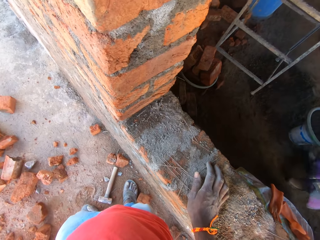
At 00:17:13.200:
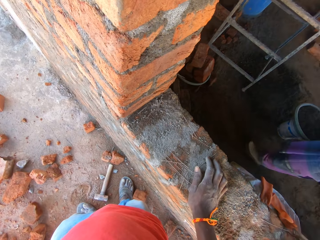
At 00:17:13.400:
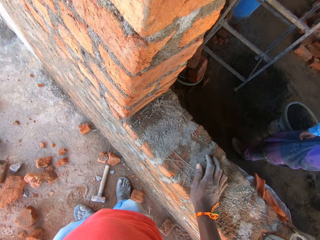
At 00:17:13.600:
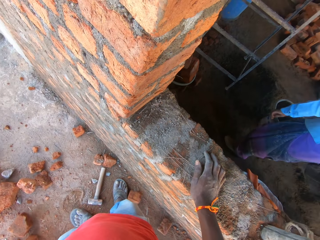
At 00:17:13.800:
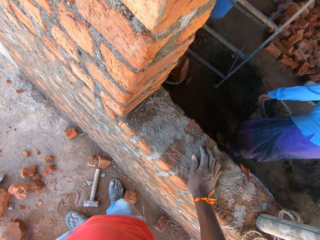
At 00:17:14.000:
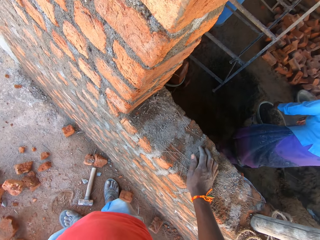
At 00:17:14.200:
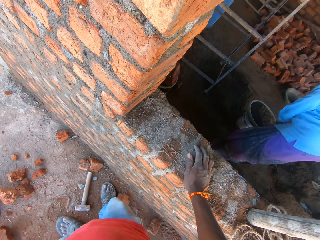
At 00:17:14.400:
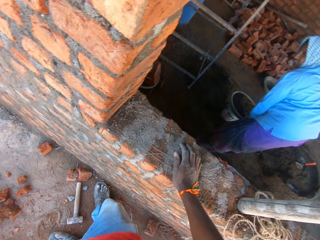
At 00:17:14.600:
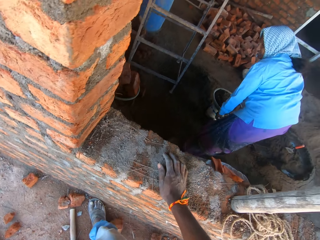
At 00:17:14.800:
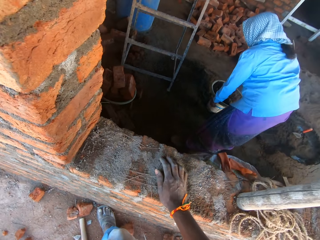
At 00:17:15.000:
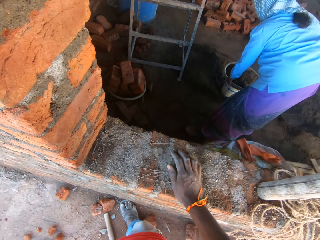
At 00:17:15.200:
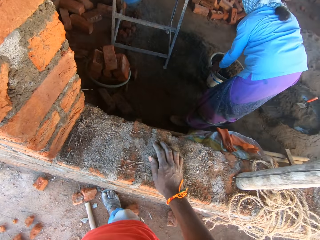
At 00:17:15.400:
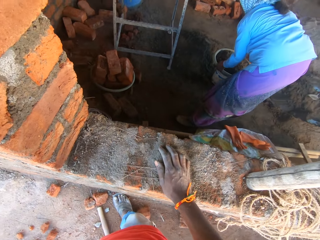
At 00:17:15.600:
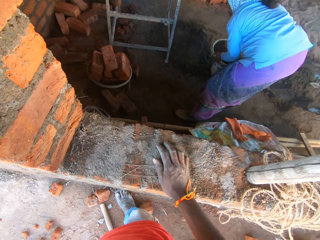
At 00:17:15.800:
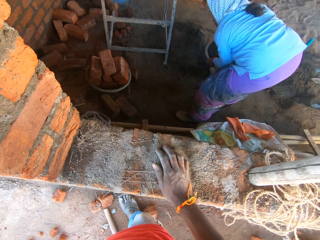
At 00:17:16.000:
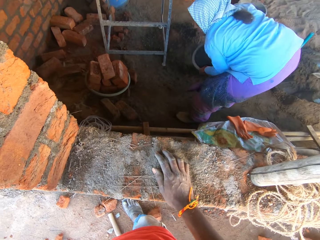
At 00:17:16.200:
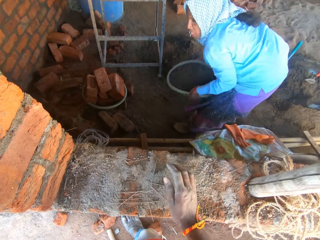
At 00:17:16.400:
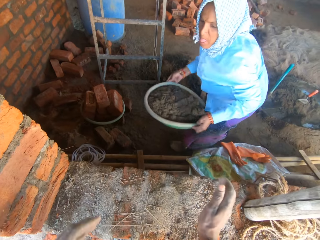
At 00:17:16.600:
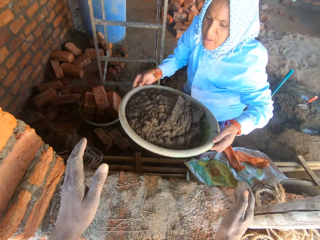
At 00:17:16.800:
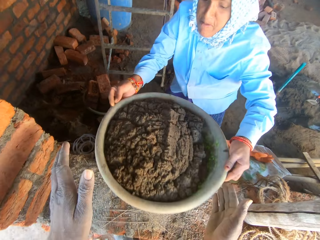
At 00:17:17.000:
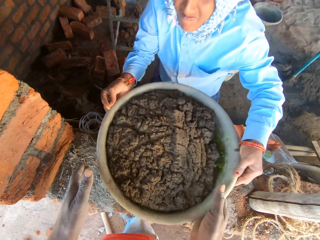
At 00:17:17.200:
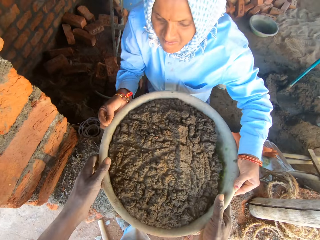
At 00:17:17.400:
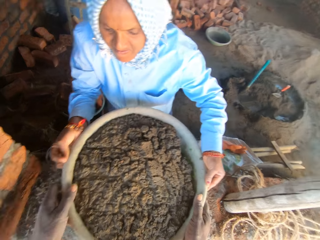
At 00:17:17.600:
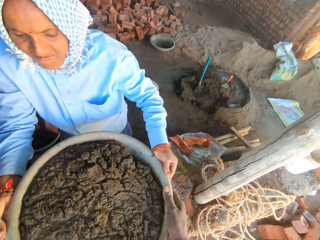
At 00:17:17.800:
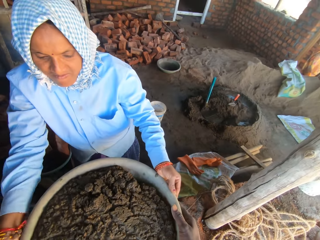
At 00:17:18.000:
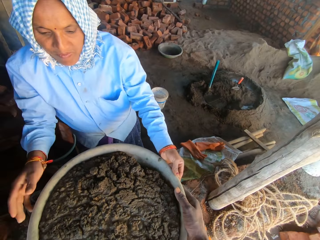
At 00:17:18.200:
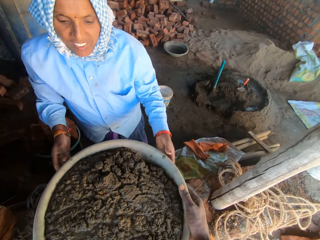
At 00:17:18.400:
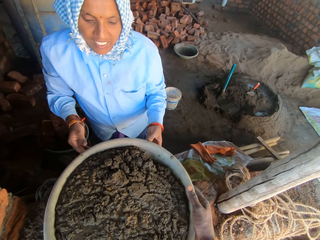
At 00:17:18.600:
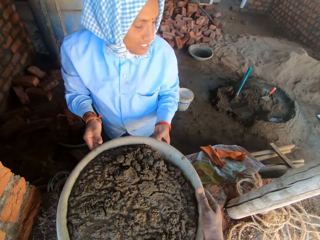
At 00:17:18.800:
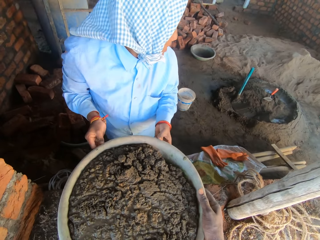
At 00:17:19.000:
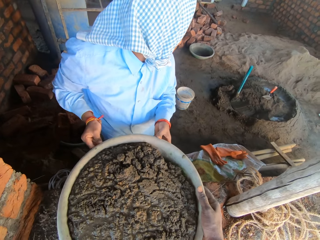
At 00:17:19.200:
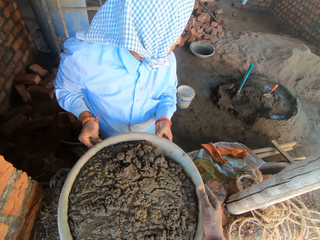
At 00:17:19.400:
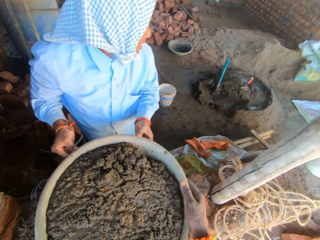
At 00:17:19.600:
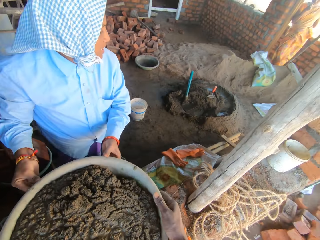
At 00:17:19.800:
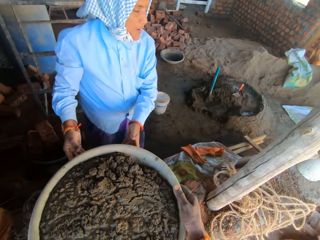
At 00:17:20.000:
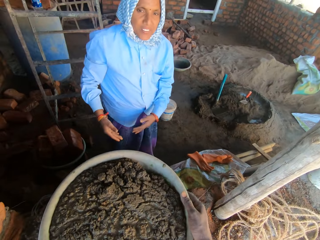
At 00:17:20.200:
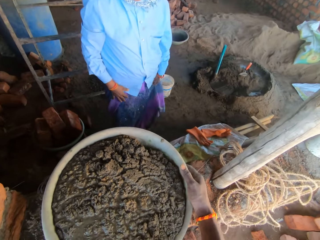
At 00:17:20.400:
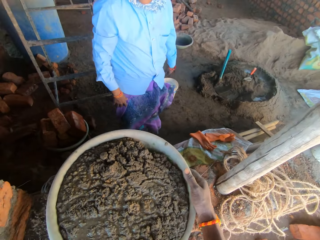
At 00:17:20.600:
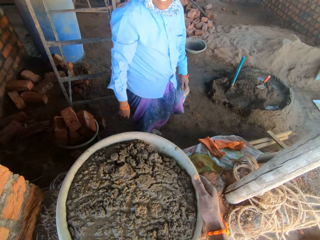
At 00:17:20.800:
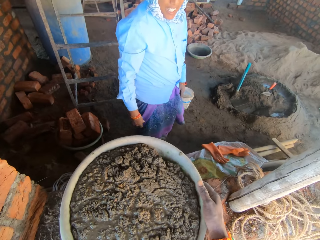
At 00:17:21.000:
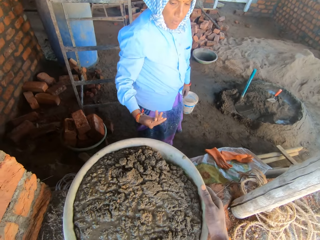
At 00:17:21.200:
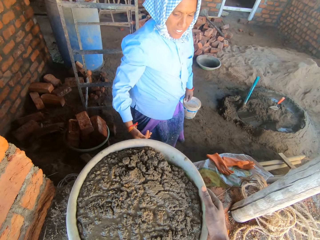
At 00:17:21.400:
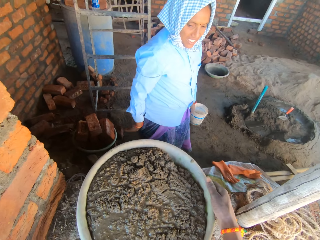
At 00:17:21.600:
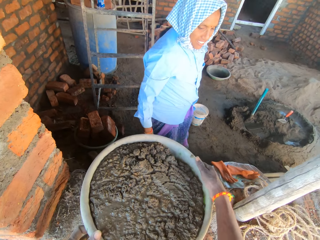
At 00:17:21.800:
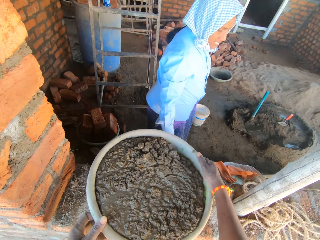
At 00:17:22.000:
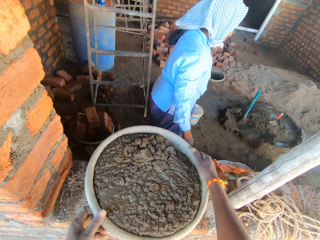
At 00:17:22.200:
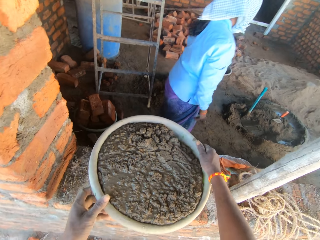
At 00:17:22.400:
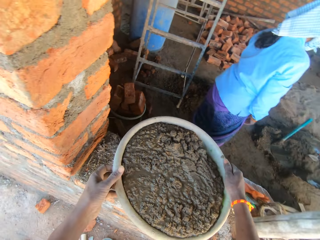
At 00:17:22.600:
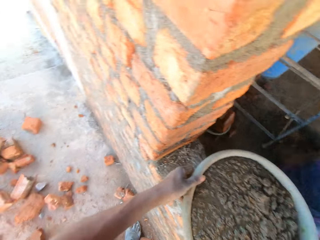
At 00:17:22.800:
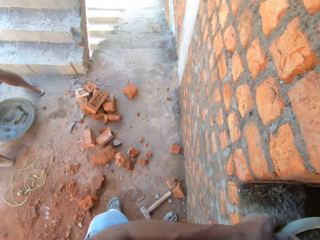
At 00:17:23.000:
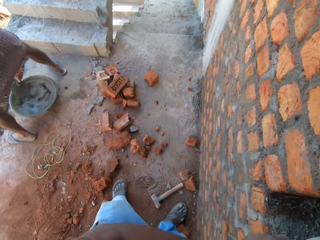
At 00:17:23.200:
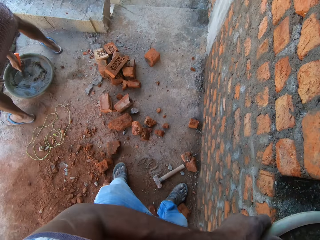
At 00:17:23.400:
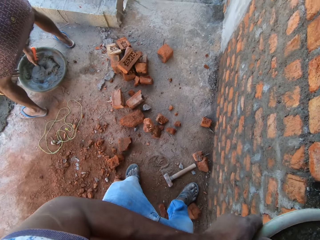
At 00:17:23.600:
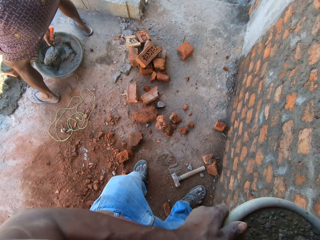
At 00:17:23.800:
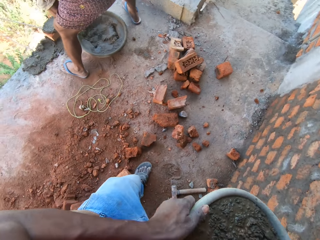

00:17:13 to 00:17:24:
A woman carries a basin with mortar. The woman picks up the bowl. The woman drops the basin with mortar. The camera wearer receives the sand from the woman. The woman looks around. She looks around again. The camera wearer looks around.

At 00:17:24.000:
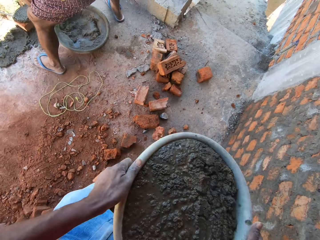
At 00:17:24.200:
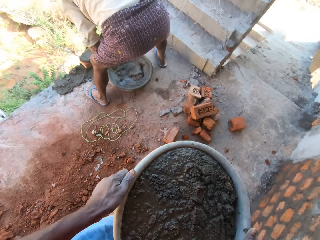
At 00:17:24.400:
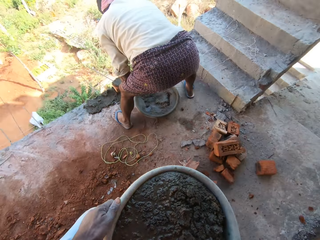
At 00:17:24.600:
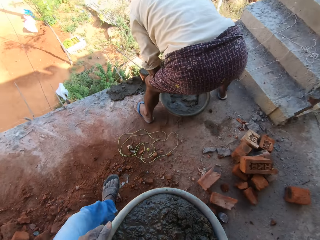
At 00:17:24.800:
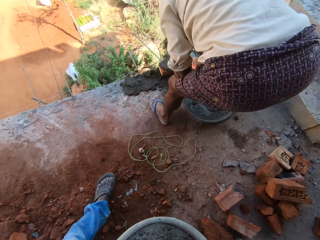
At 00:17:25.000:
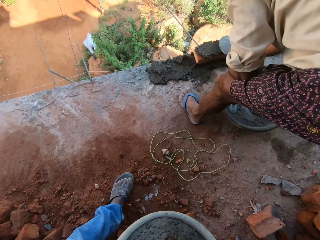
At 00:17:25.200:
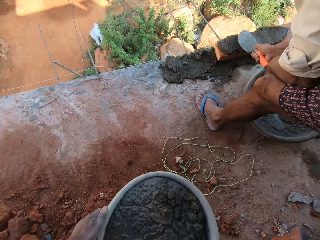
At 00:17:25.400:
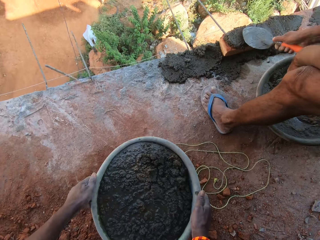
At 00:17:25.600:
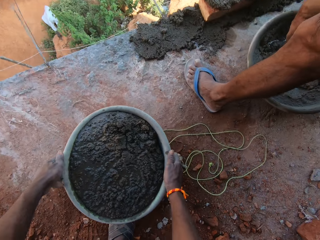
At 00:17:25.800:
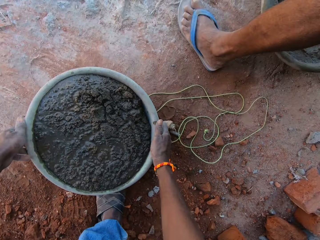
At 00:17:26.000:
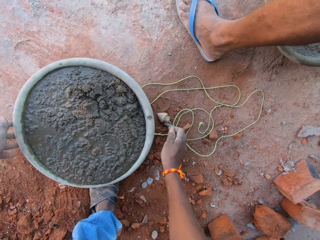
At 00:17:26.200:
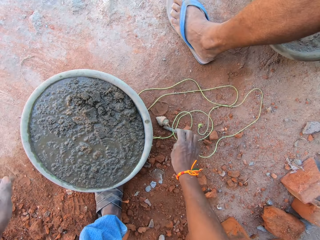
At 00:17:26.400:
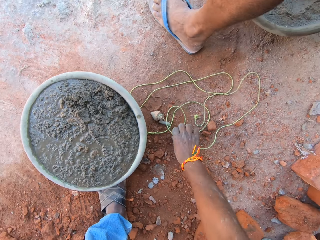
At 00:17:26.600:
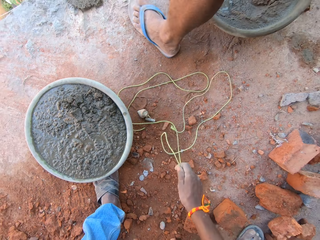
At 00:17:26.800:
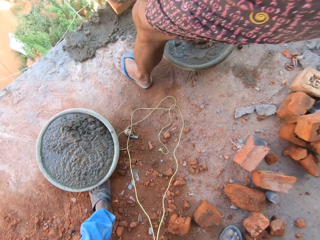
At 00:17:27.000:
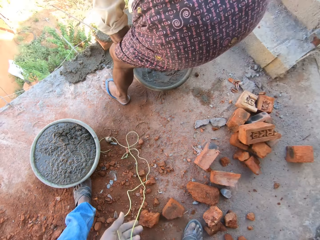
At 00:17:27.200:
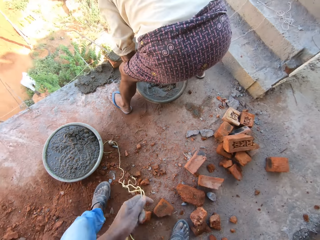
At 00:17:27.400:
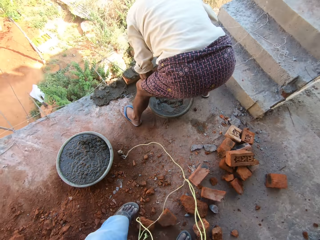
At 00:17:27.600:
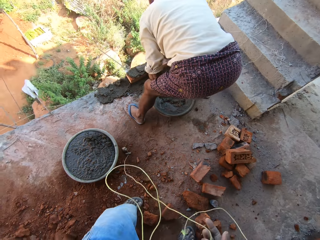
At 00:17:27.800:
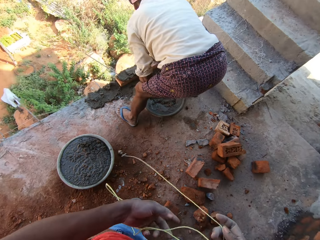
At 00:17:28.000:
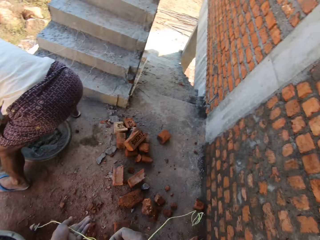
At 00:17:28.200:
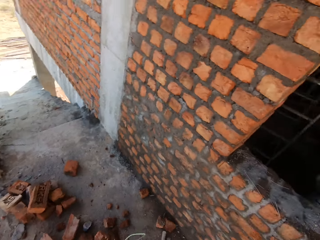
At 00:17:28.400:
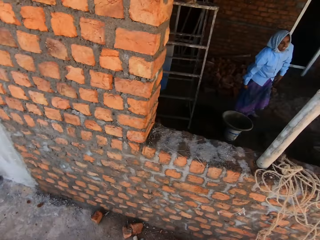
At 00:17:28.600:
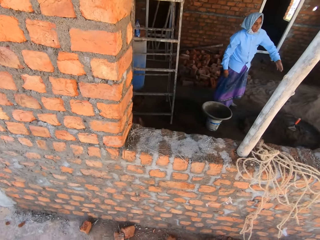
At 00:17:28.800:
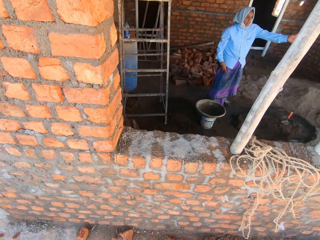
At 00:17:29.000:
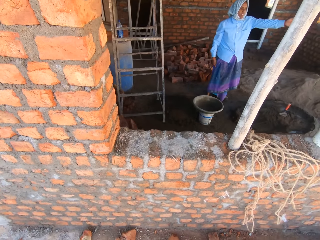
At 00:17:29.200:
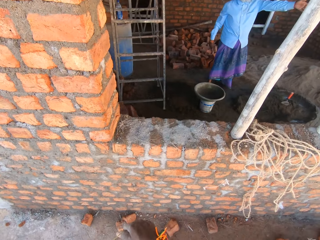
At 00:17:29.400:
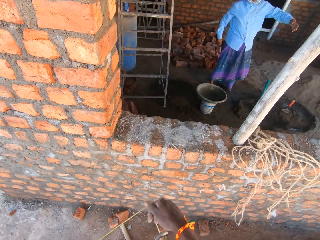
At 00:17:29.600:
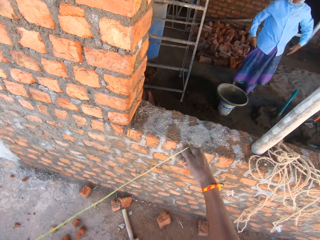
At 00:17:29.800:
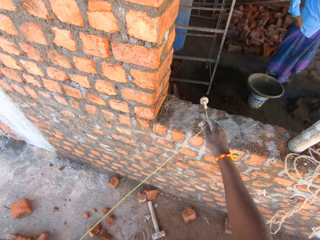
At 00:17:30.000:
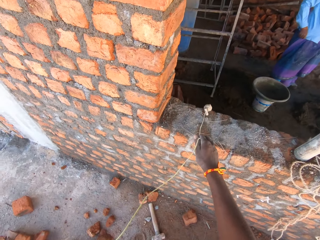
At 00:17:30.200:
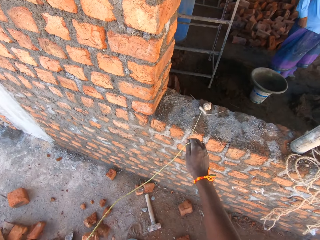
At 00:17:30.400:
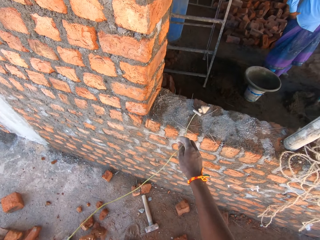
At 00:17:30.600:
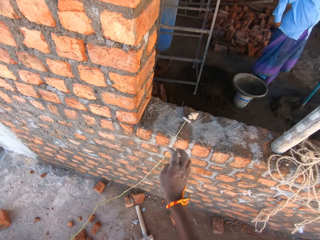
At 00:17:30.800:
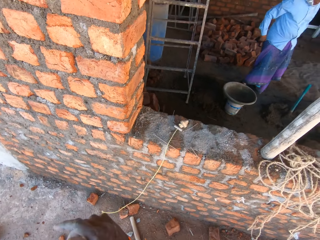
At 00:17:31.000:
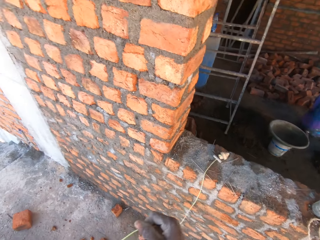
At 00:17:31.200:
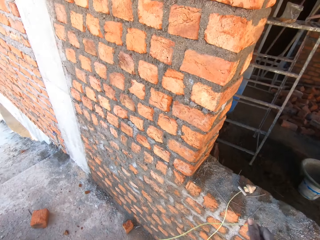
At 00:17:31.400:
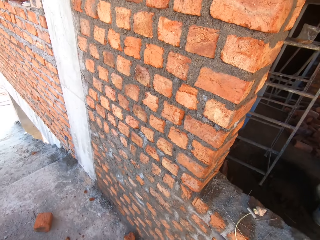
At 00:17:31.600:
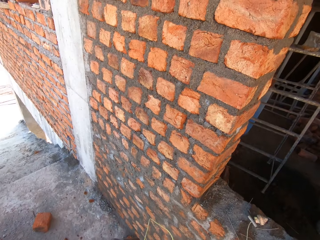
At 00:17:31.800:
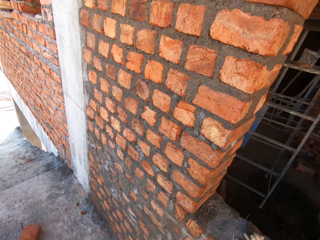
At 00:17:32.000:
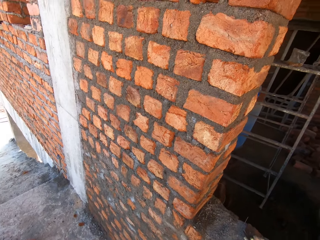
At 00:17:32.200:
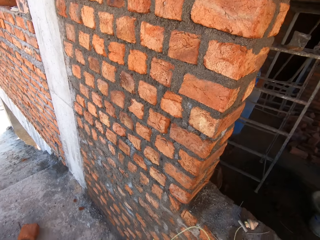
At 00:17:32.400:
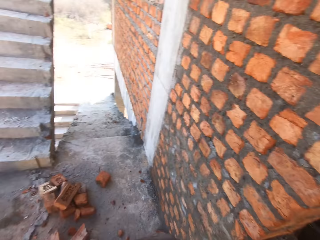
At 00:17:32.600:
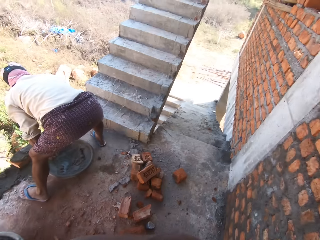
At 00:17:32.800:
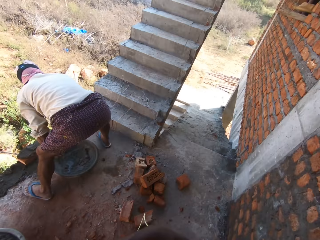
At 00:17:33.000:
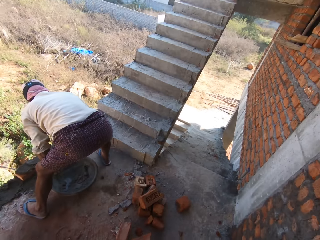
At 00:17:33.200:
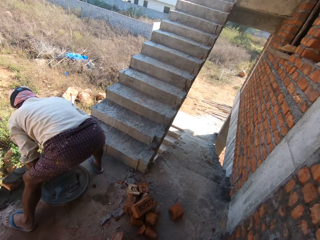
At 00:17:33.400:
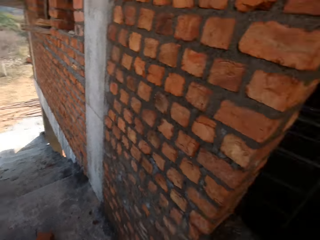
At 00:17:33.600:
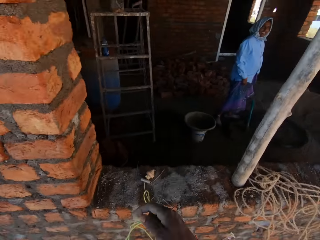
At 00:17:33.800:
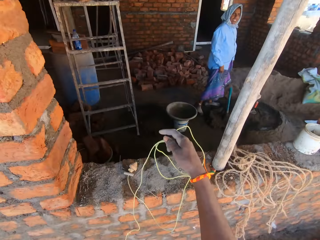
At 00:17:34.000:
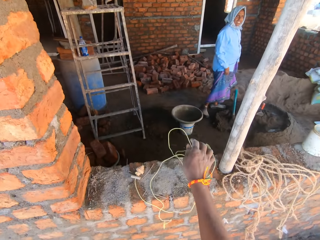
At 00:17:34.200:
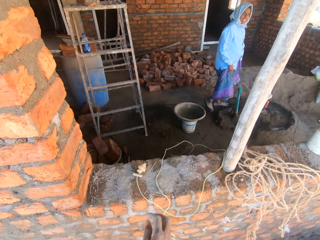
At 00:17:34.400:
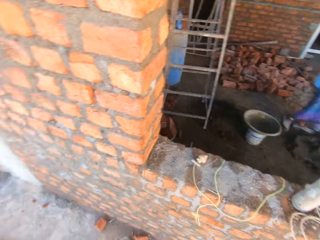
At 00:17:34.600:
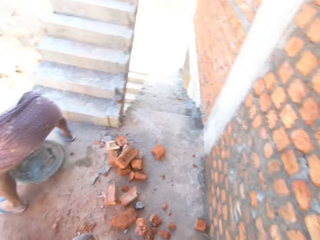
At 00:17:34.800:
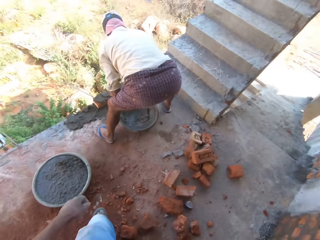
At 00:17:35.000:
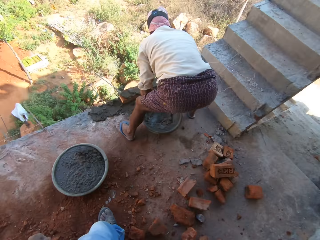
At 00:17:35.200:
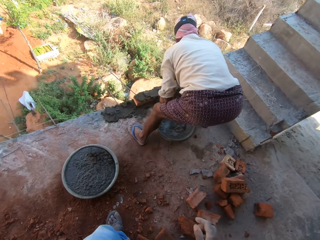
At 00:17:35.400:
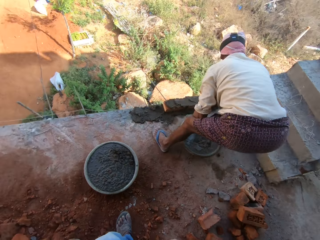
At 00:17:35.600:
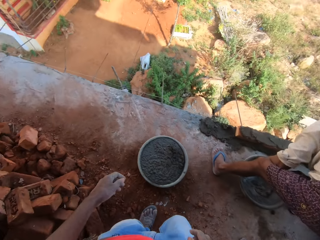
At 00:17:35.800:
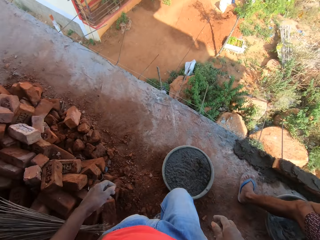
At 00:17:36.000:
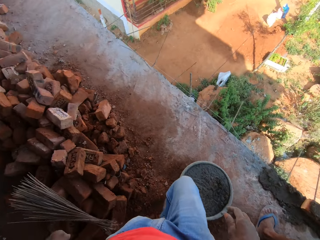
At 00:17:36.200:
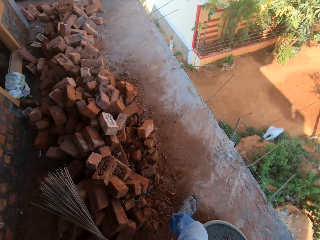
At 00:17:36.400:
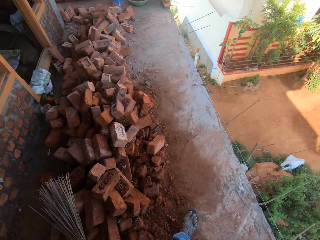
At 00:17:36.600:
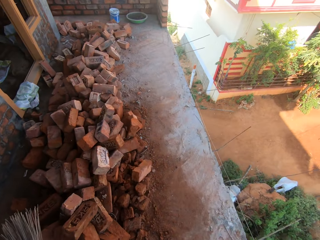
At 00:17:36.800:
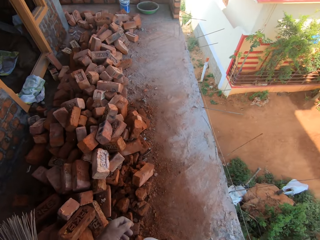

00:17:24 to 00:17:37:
The camera wearer carries the basin with mortar. They hold the bowl of sand, look around, and drop the basin with mortar on the ground. They pull the rope with the right hand and look around. A woman raises the left hand. The camera wearer swings the plumb bob. They hold the plumb bob. They look around. They drop the plumb bob on the structure. They throw the plumb bob rope. They look around.
